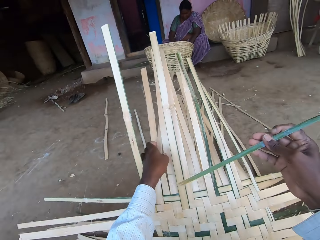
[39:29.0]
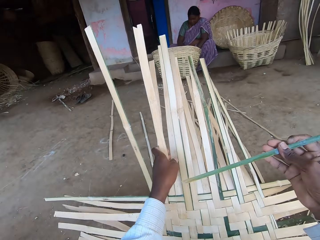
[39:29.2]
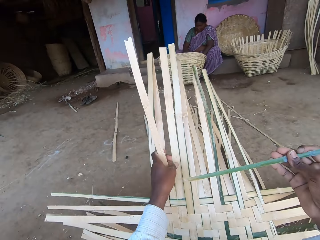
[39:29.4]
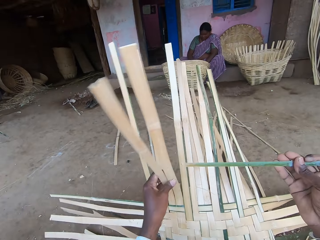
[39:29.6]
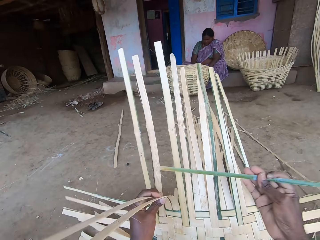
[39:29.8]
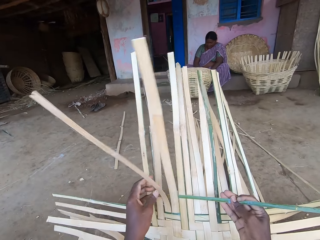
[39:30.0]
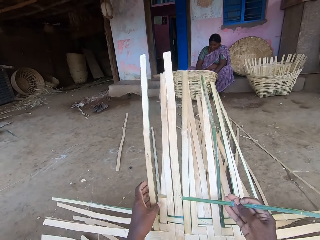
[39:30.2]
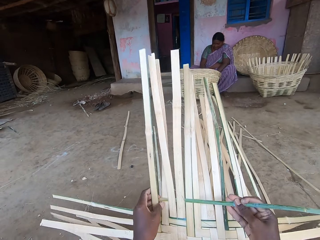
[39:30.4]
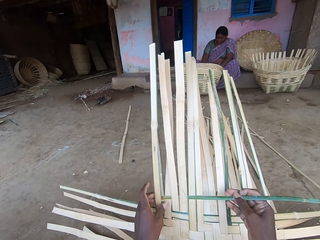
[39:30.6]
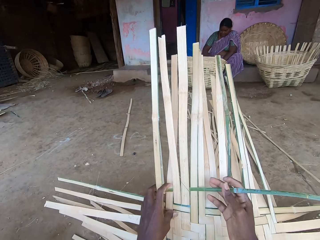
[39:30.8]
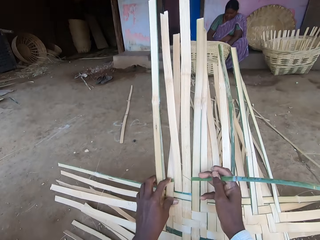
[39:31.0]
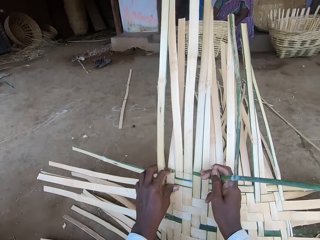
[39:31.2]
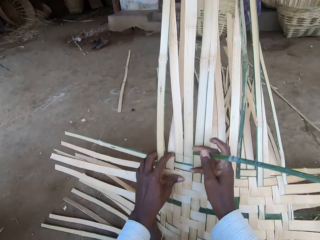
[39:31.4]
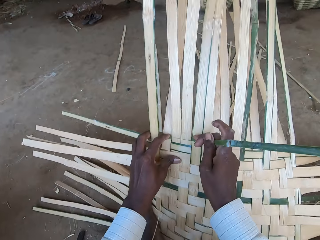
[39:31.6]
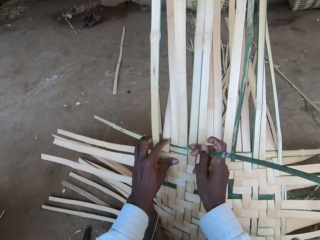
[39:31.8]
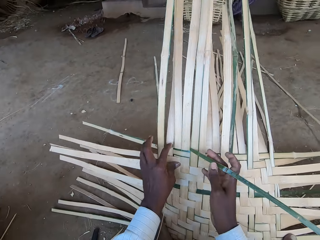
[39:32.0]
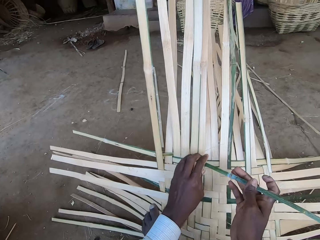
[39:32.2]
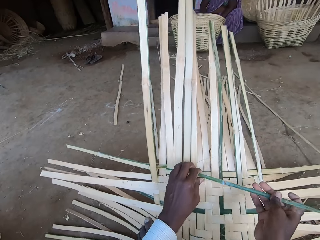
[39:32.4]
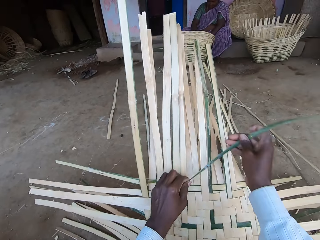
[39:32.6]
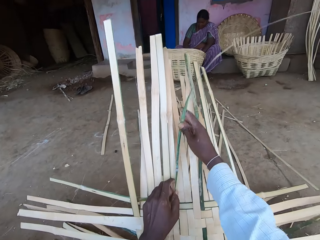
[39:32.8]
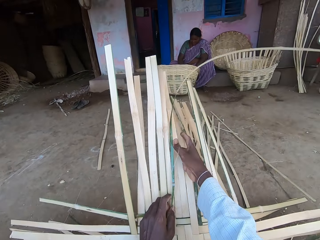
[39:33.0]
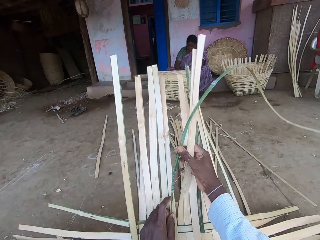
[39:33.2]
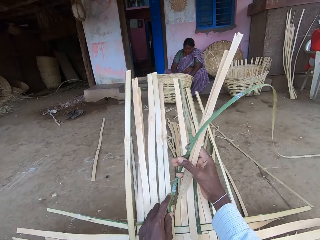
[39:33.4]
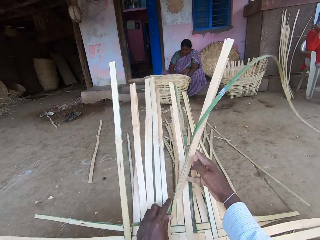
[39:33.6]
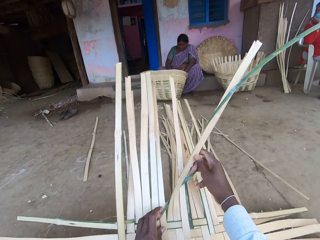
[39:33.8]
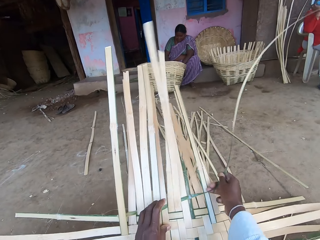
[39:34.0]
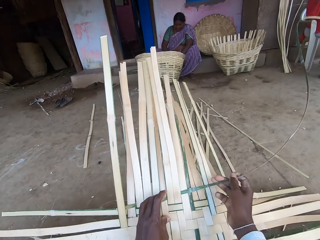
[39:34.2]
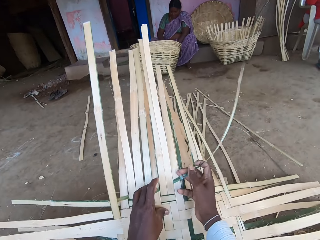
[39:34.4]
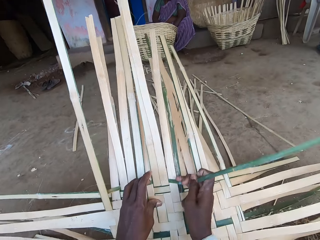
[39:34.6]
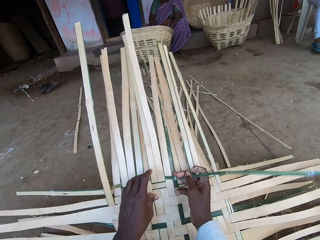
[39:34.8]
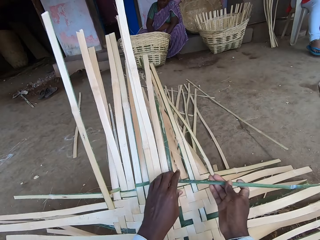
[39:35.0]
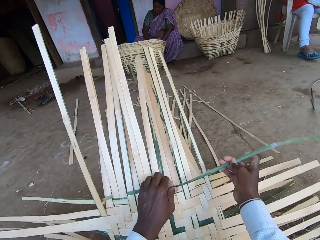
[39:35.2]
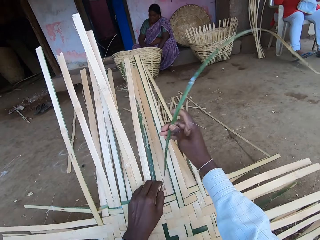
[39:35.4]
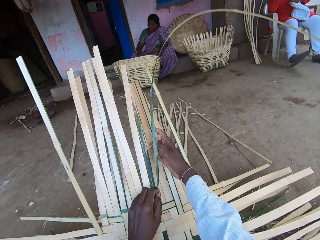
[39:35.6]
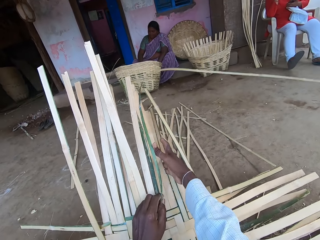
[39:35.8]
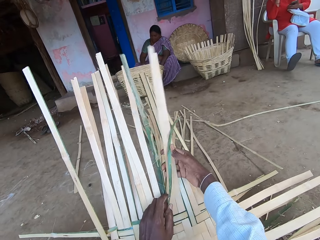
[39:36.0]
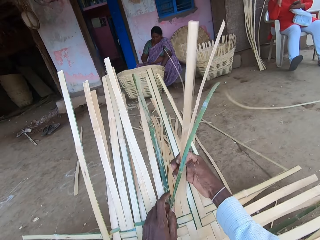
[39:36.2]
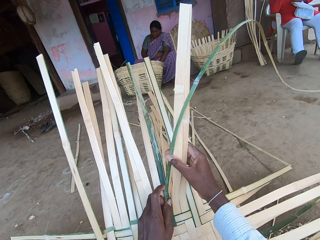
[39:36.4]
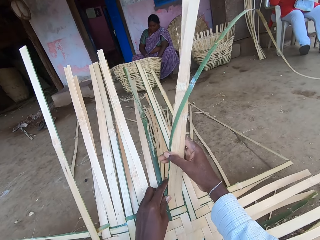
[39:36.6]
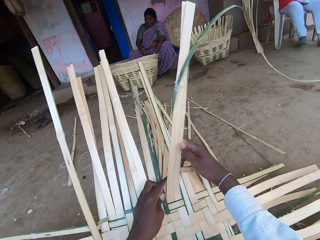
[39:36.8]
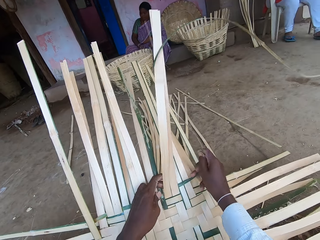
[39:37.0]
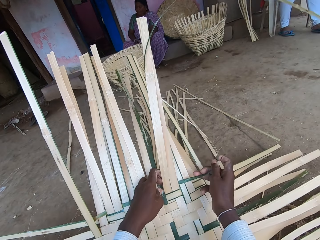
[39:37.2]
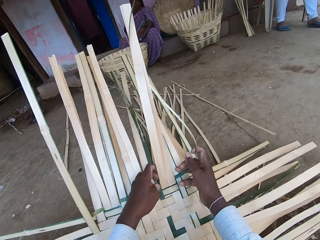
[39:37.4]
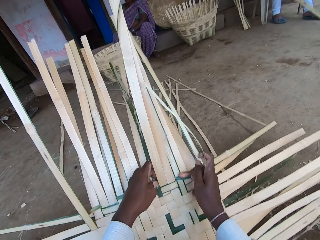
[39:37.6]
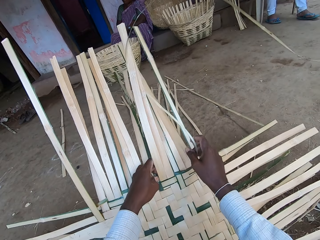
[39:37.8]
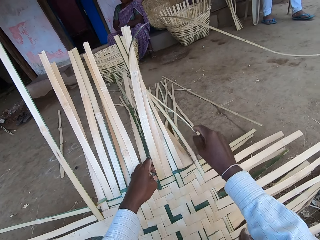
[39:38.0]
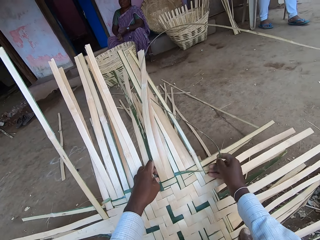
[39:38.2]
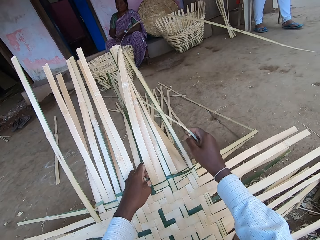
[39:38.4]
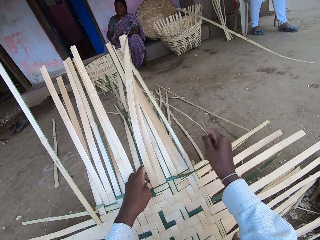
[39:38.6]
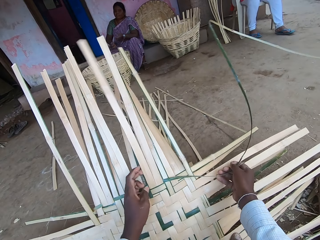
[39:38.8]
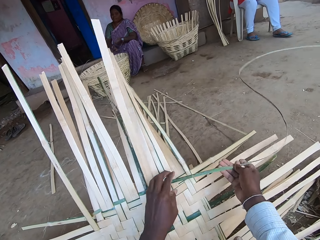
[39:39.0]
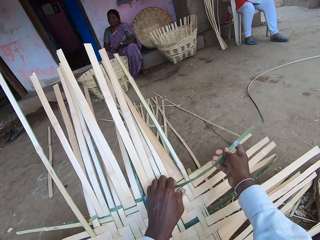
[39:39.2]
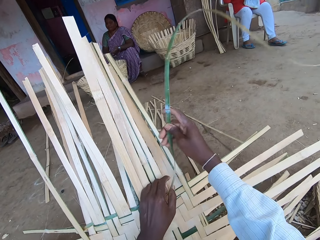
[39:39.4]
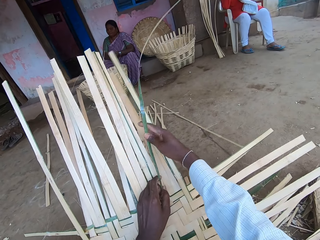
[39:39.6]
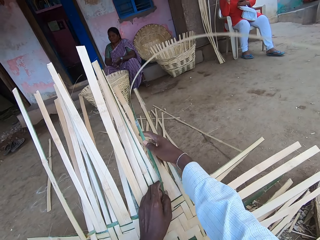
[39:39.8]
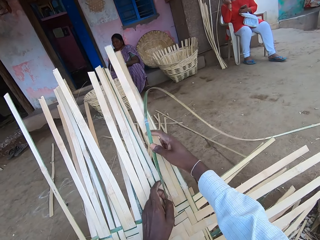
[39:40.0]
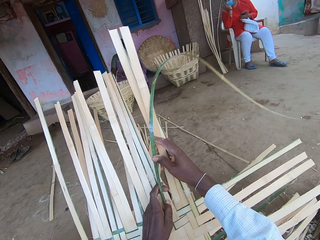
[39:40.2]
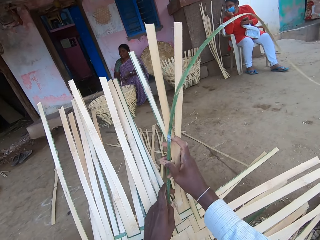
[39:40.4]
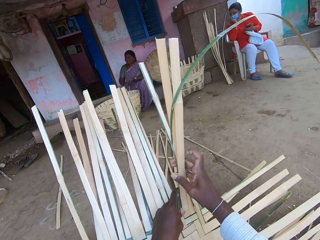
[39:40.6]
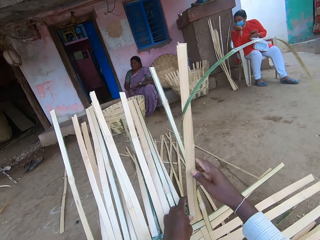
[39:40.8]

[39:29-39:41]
The camera wearer weaves the mat on the ground with the bamboo strips in his hands. He fixes the palm reeds.

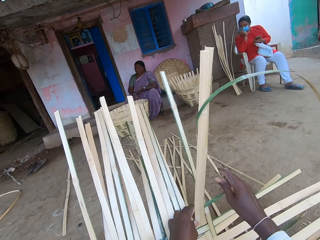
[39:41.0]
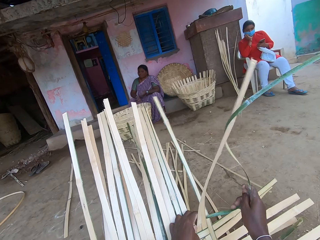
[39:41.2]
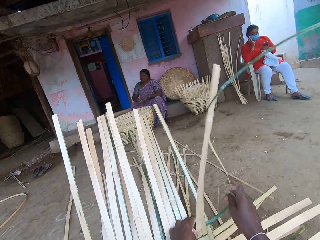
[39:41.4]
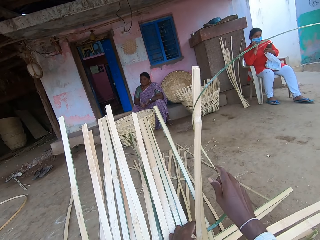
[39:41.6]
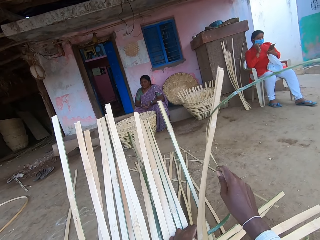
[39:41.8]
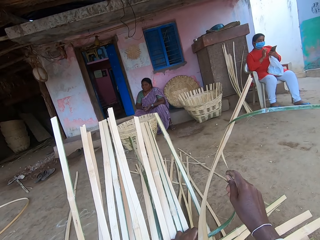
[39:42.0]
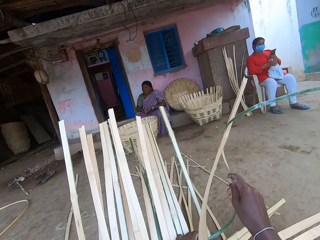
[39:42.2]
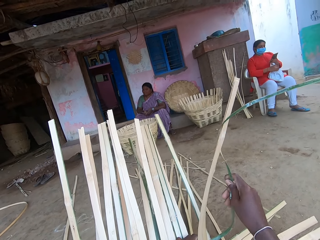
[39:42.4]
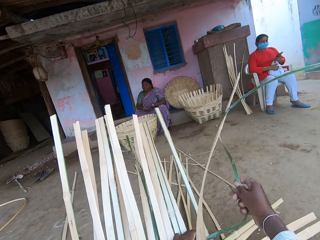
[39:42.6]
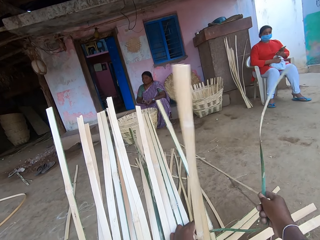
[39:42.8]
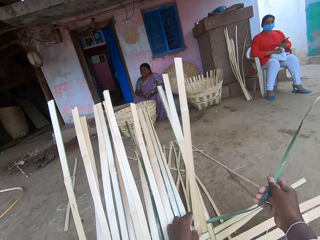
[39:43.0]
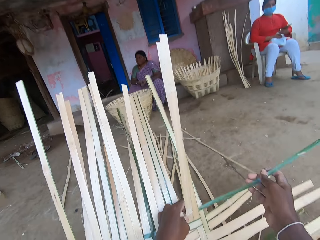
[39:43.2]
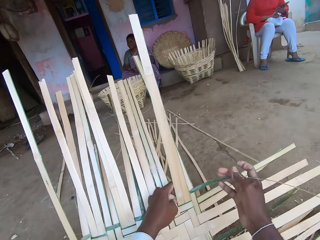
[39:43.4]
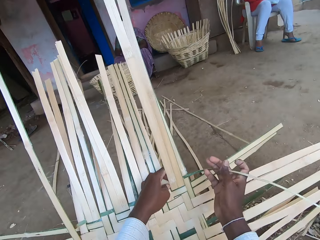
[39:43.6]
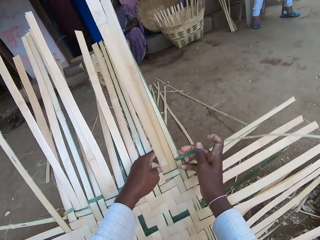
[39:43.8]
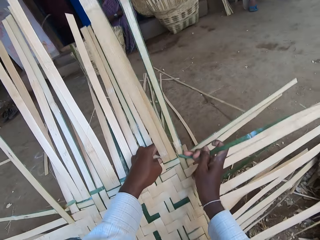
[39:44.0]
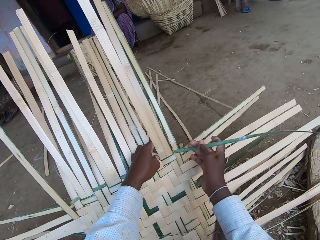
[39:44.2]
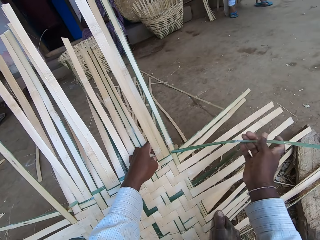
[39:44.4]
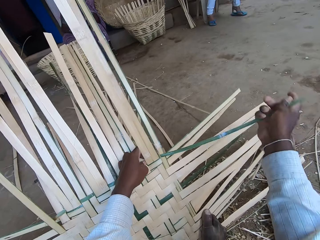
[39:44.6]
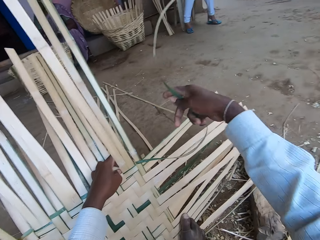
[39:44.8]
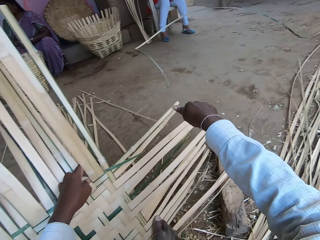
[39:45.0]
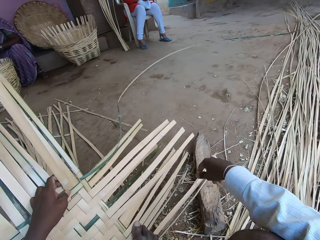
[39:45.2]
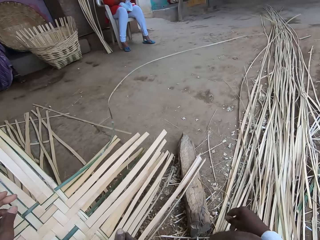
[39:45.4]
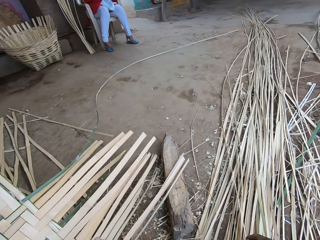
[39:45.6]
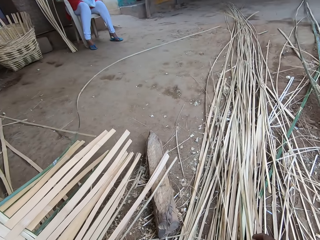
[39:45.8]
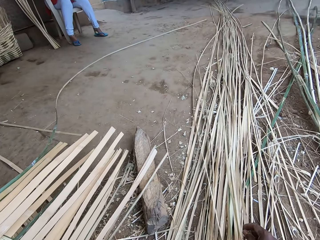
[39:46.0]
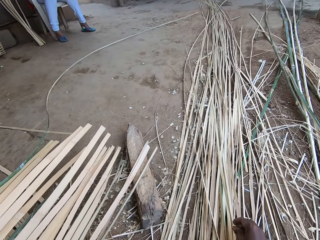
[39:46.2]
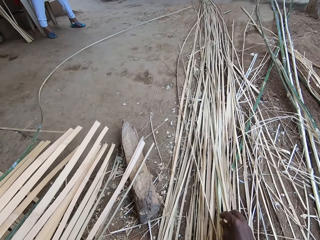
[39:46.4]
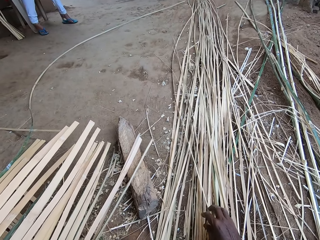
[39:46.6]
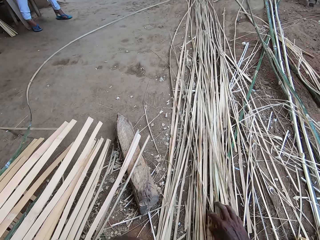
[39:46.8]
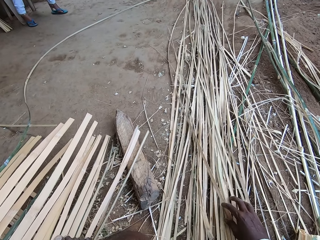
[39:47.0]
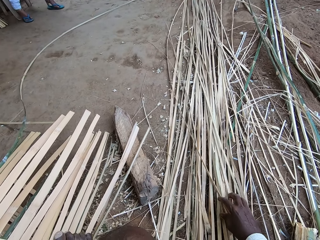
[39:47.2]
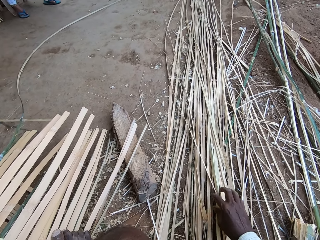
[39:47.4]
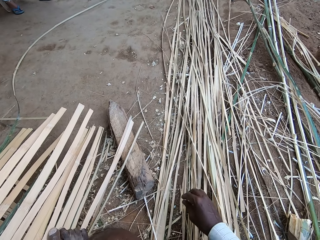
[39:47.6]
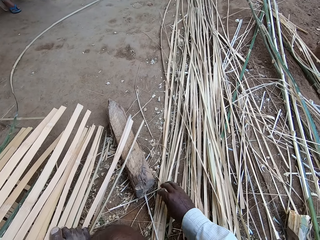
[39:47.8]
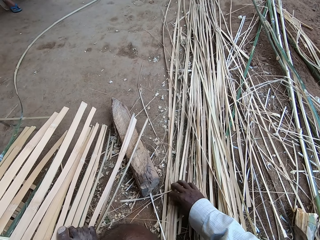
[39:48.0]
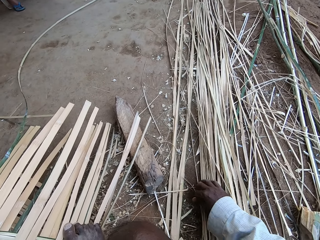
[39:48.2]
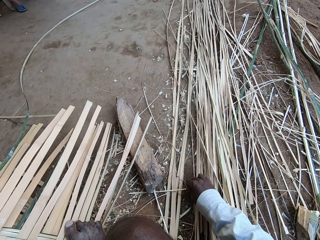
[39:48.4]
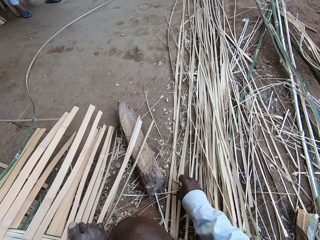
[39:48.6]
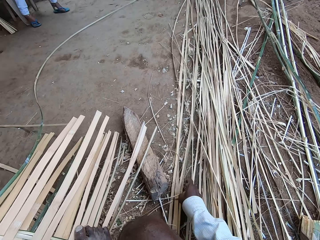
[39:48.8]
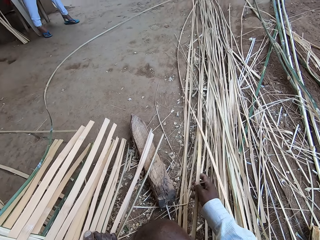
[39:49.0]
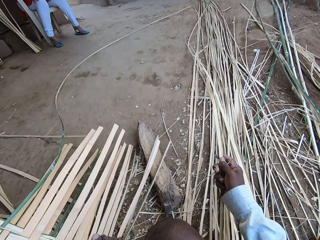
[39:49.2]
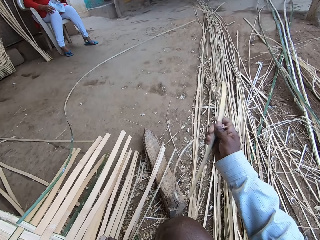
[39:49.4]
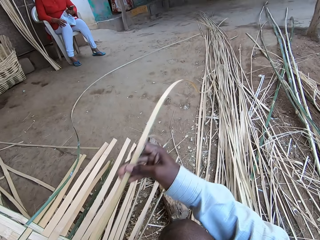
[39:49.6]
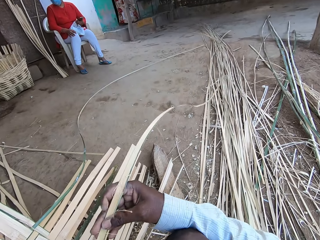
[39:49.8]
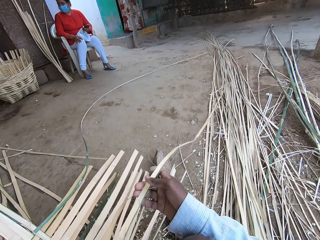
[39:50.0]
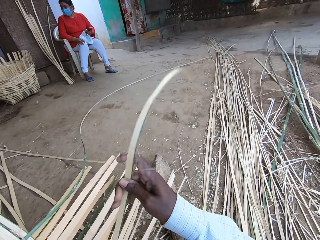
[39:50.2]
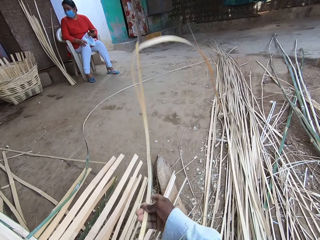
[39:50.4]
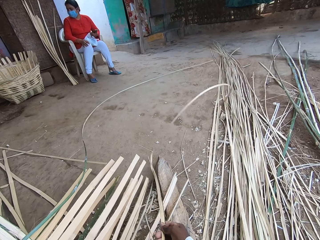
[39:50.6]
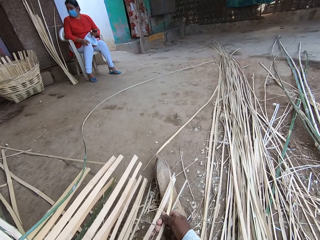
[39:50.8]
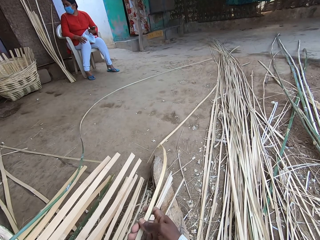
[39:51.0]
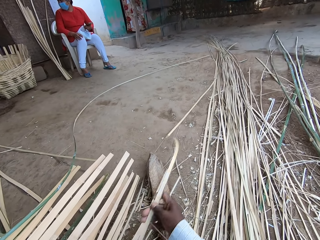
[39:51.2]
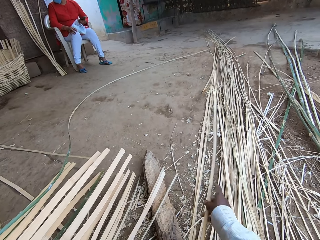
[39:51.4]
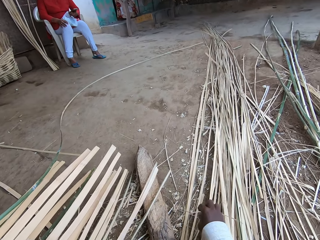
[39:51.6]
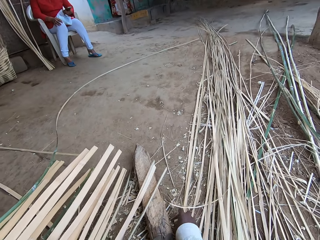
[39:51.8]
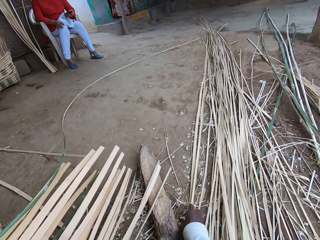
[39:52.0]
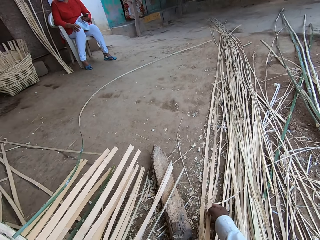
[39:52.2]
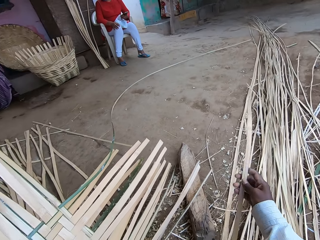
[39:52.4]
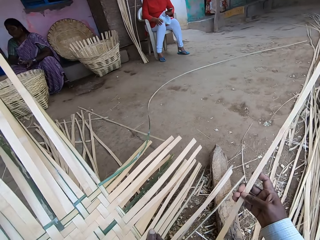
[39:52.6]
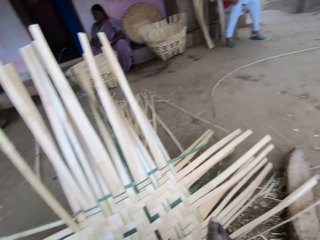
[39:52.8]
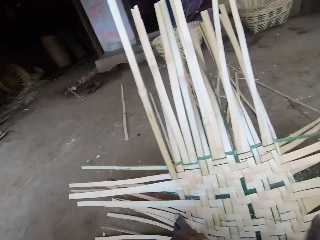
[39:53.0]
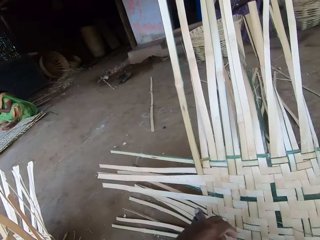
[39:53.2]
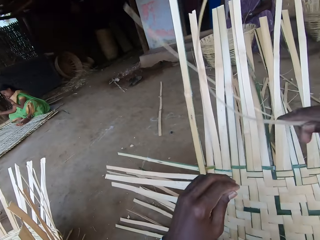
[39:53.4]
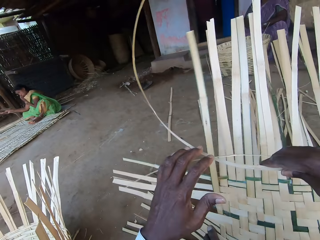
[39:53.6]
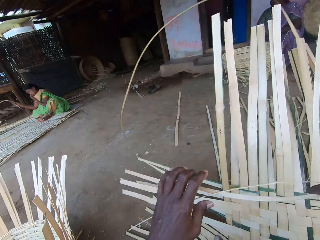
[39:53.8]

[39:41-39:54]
The camera wearer touches the bamboo strips on the ground with his right hand. He picks a bamboo strip from the bamboo strips on the ground with his right hand. He drops the bamboo strip on the ground with his right hand. He picks a bamboo strip from the bamboo strips on the ground with his right hand. He passes the bamboo strip over the mat with his right hand.
